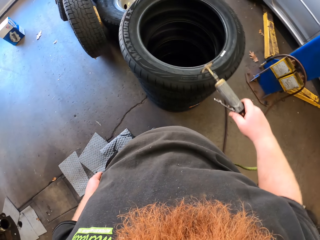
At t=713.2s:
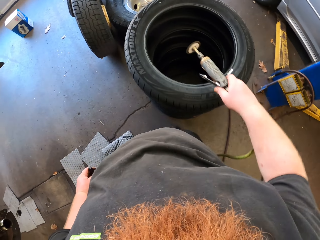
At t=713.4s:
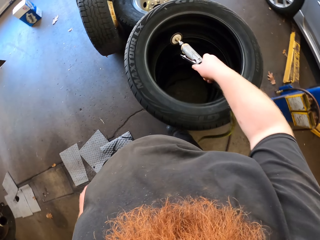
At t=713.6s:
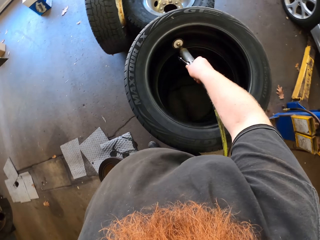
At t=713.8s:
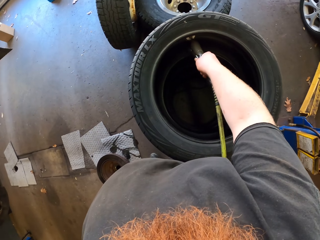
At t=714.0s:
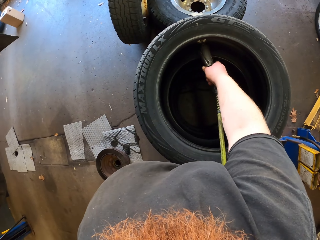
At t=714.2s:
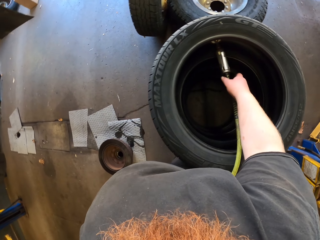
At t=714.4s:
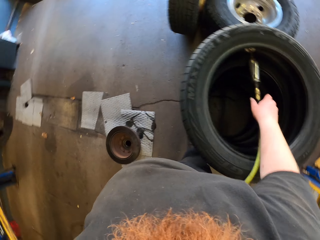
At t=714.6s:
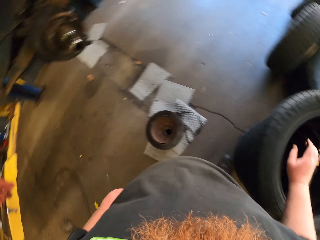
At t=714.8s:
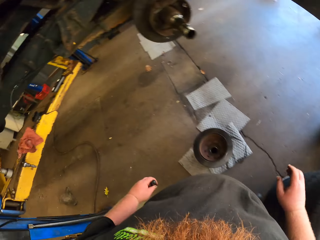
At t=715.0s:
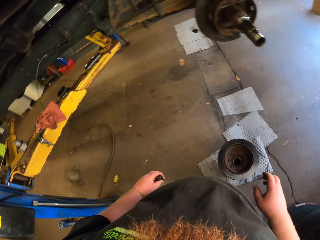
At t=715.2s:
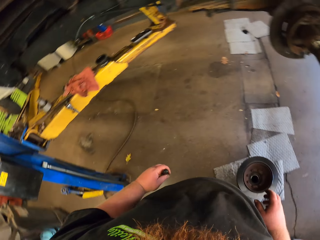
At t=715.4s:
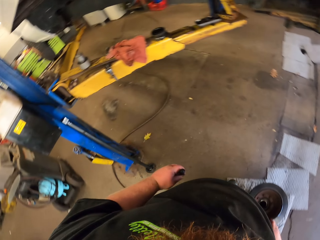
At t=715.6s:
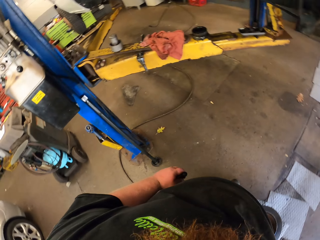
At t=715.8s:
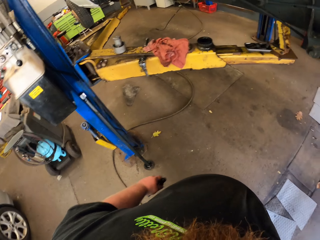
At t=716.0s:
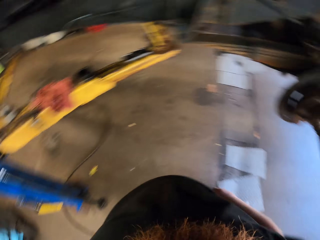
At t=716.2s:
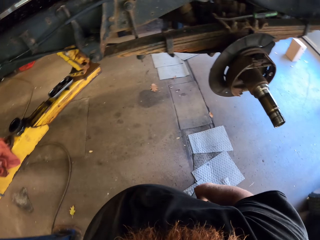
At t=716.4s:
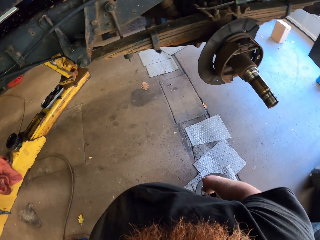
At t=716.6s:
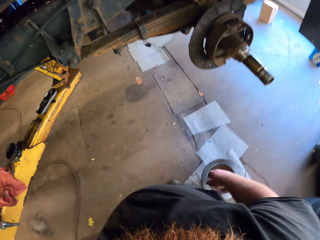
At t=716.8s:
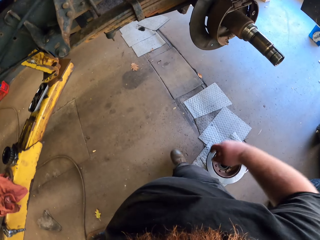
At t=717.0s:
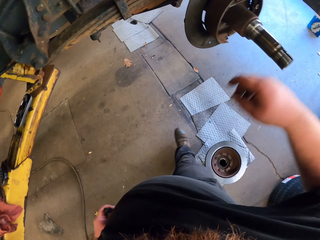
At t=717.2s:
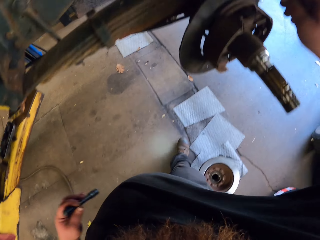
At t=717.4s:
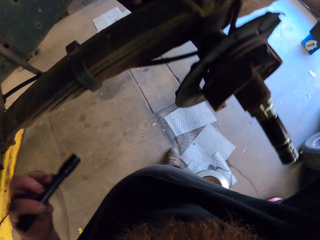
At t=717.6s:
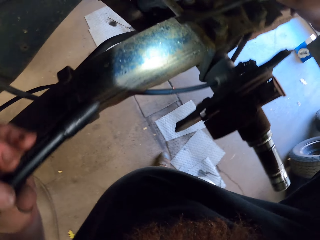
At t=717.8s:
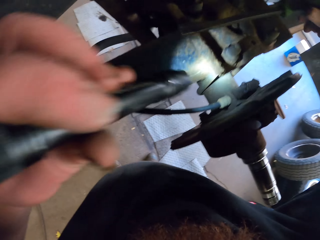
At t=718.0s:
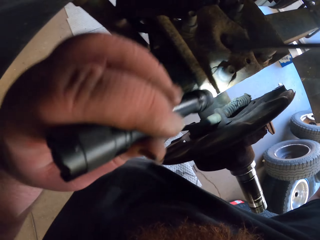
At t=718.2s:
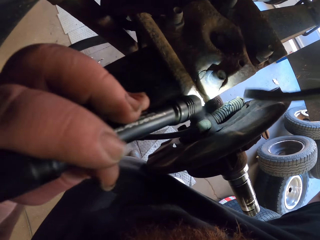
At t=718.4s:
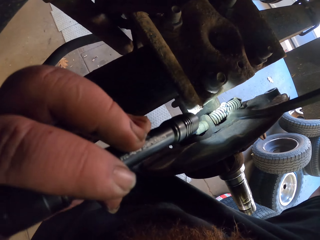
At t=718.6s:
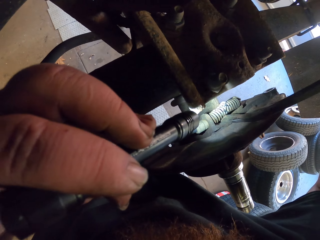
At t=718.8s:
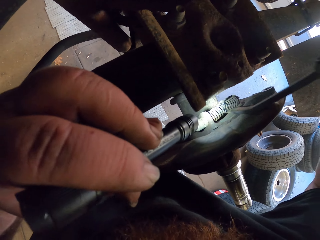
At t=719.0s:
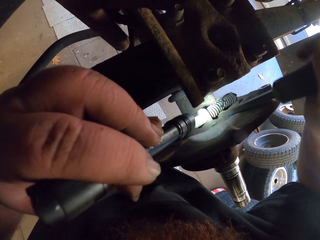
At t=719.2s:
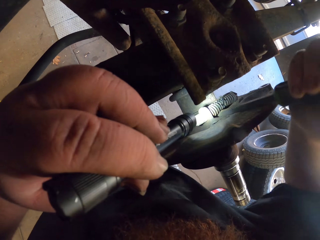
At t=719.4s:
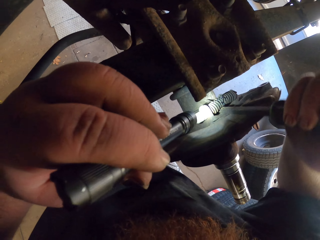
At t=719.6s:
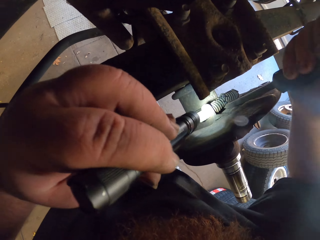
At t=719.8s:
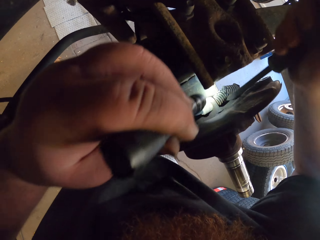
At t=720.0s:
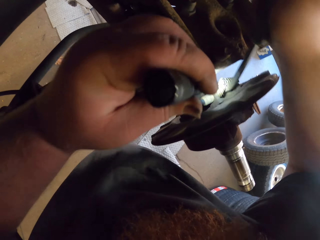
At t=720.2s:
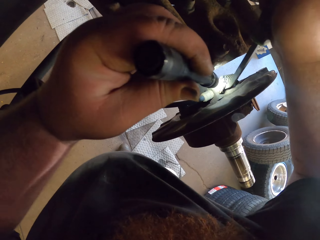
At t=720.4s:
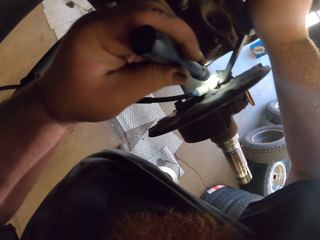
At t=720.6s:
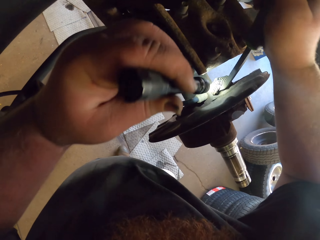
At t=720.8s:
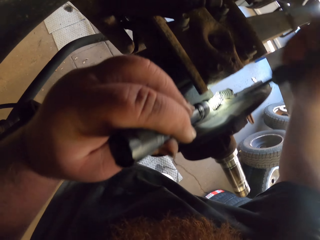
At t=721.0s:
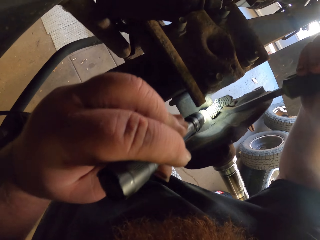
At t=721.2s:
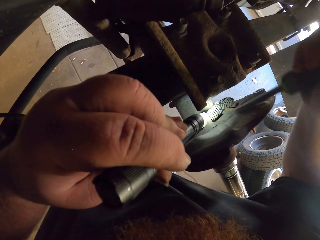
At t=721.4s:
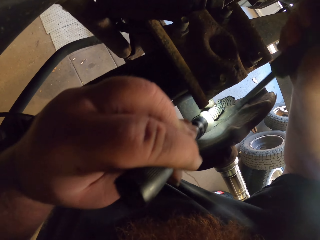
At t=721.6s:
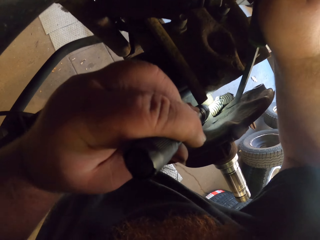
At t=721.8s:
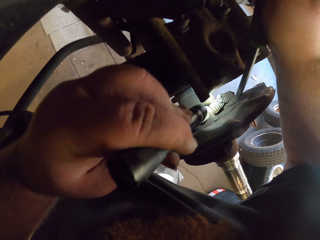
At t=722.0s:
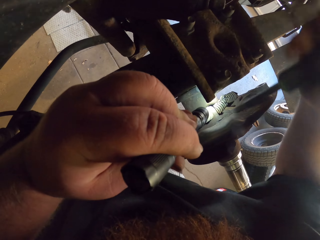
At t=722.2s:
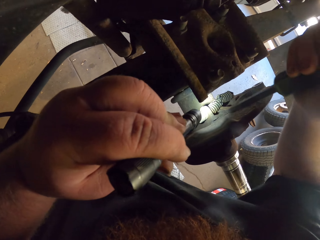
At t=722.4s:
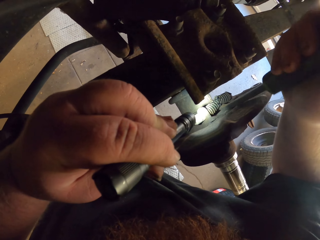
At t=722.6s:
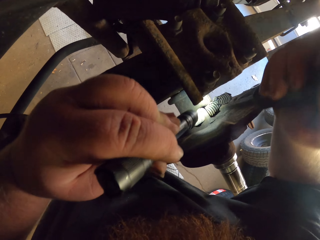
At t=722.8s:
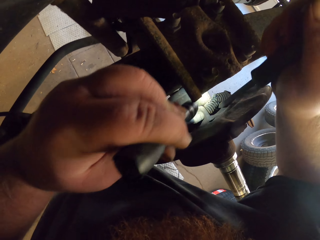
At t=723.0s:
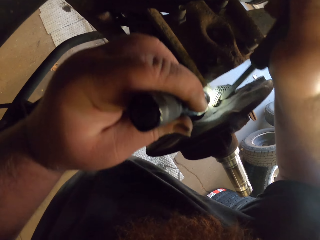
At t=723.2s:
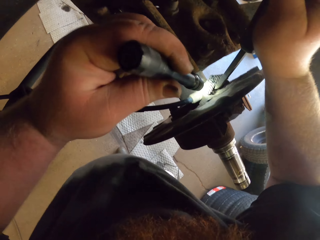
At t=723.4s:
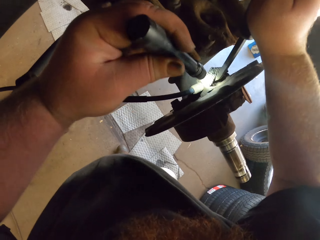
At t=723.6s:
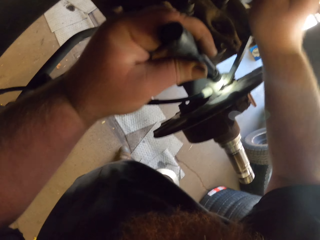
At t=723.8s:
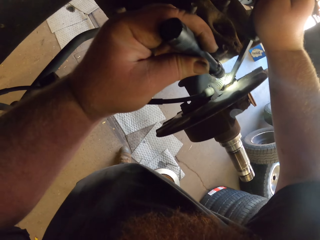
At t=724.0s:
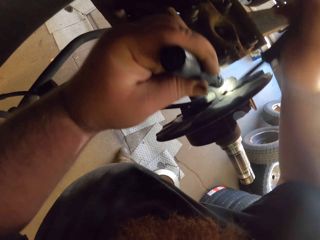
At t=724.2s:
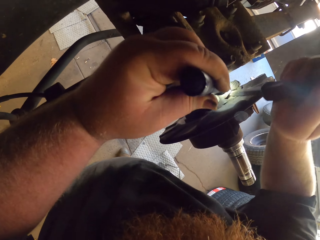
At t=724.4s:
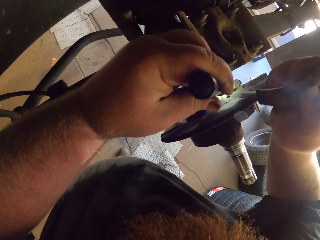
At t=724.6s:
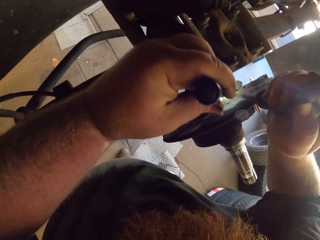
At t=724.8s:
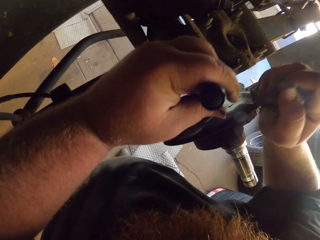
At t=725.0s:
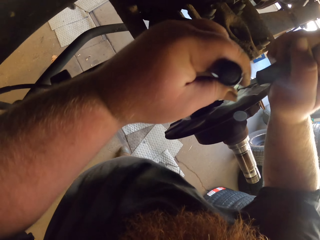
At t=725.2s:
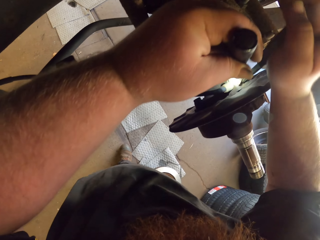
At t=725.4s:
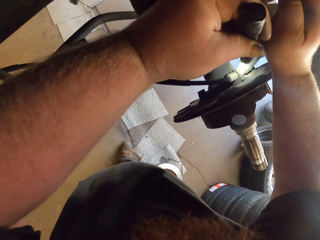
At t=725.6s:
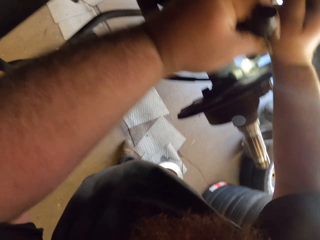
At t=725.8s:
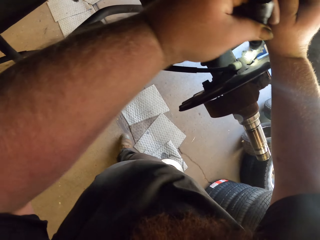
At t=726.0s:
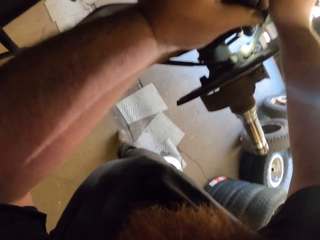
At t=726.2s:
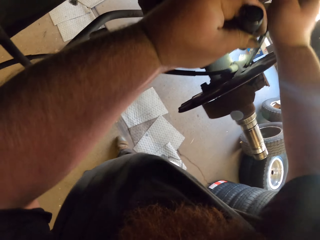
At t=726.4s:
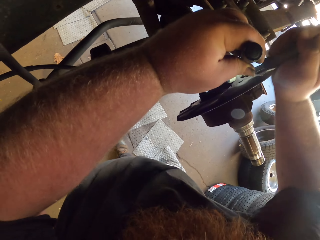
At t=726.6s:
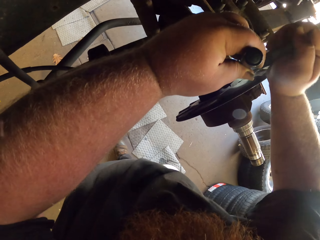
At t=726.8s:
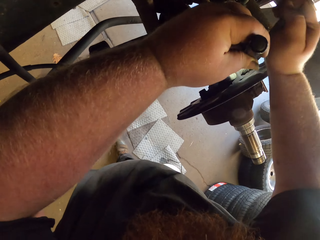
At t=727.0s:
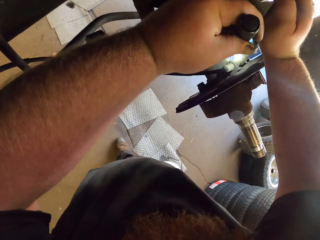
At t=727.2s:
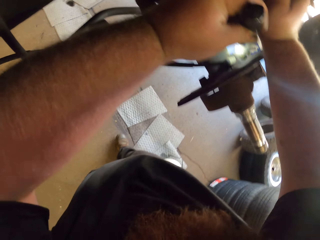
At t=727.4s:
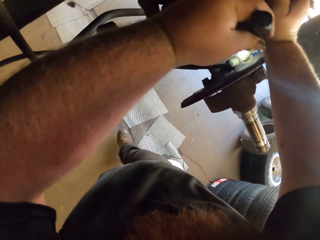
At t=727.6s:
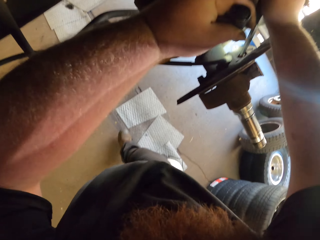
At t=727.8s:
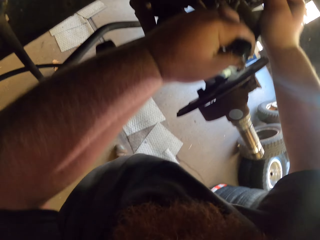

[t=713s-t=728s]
The camera wearer puts down the grind cutting machine. They look around. They pick up a screwdriver tool. They fix the suspension spring. They use the screwdriver tool to remove the front brake cable. They use the torch light to look at the brake cable. They use force to remove the brake cable with the screwdriver.

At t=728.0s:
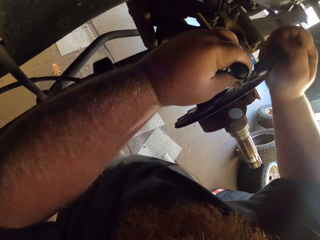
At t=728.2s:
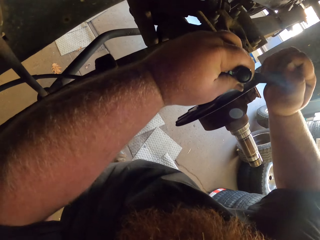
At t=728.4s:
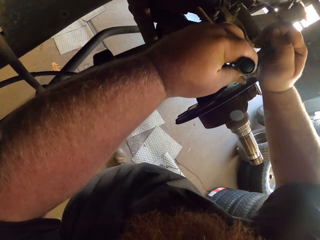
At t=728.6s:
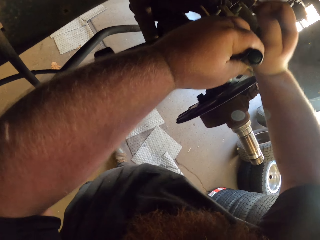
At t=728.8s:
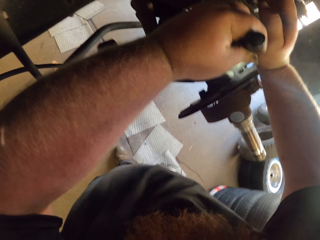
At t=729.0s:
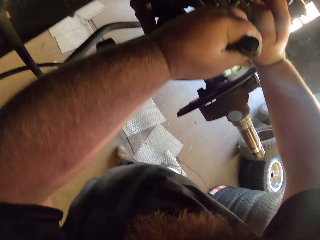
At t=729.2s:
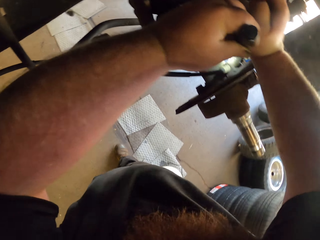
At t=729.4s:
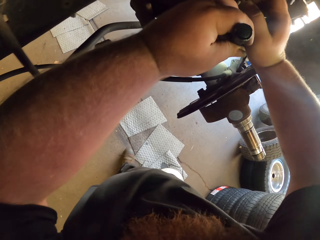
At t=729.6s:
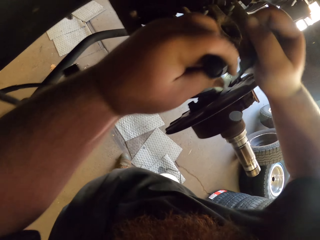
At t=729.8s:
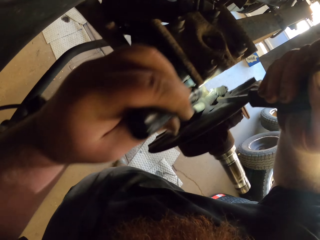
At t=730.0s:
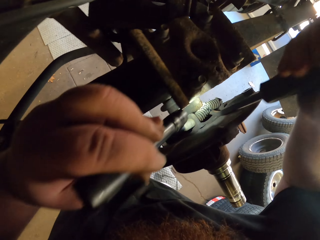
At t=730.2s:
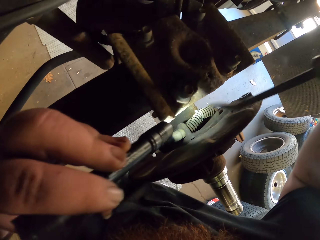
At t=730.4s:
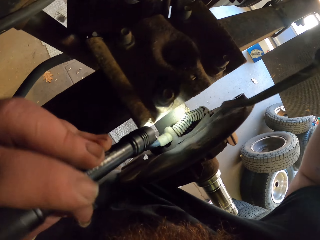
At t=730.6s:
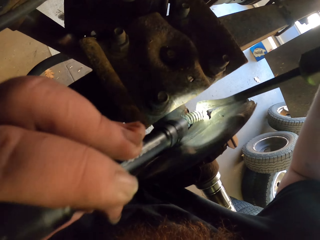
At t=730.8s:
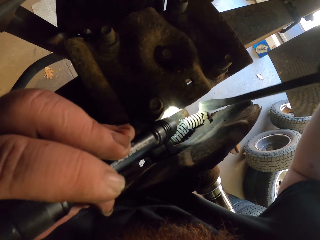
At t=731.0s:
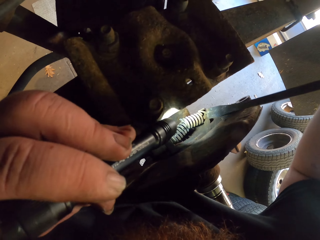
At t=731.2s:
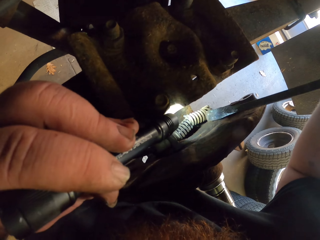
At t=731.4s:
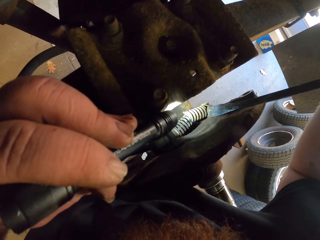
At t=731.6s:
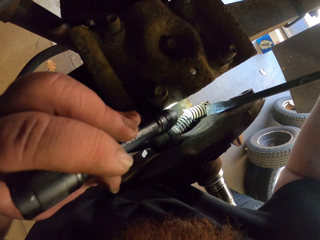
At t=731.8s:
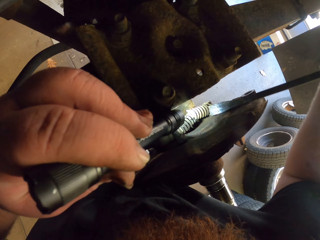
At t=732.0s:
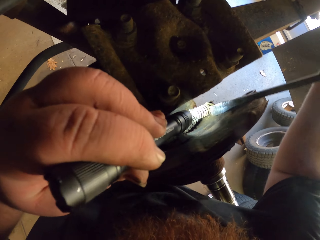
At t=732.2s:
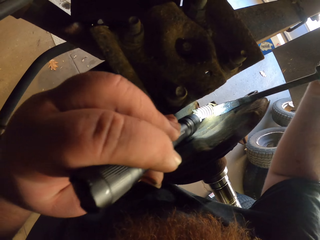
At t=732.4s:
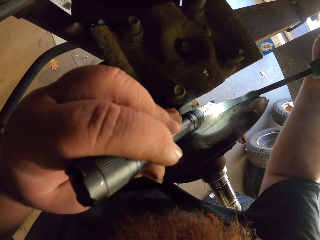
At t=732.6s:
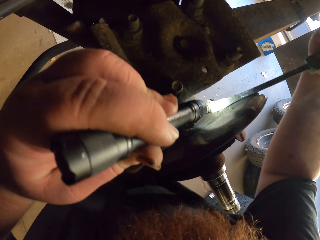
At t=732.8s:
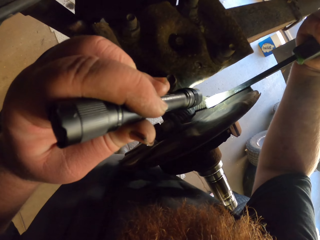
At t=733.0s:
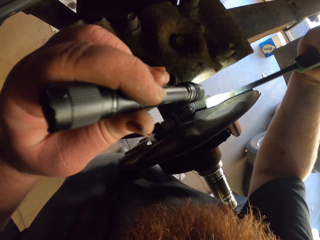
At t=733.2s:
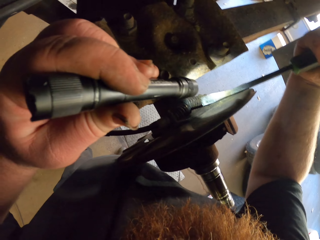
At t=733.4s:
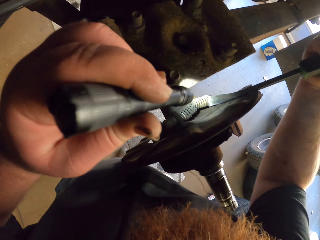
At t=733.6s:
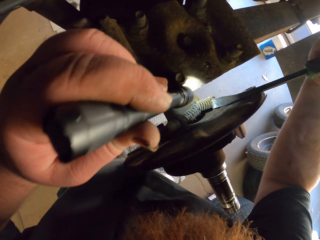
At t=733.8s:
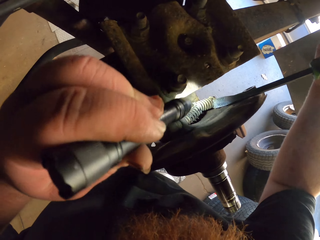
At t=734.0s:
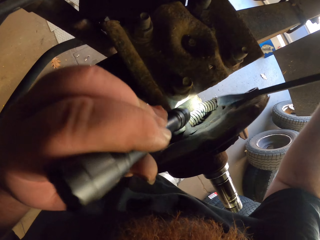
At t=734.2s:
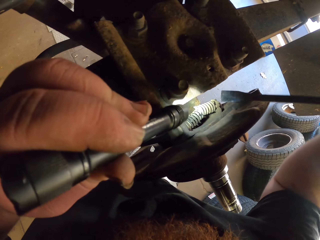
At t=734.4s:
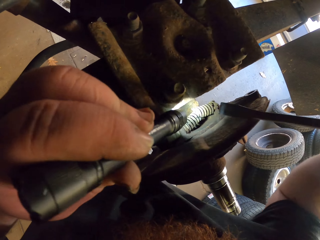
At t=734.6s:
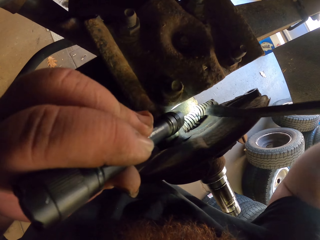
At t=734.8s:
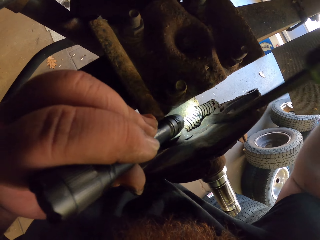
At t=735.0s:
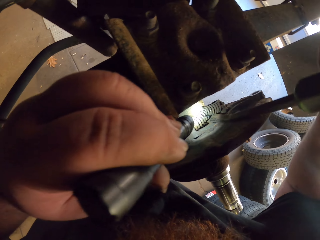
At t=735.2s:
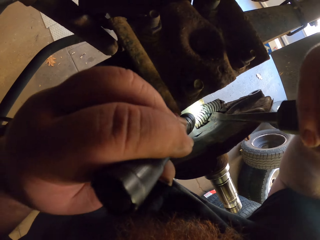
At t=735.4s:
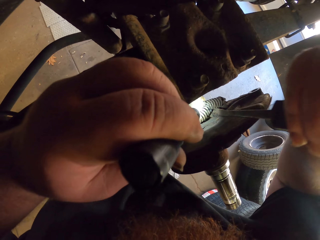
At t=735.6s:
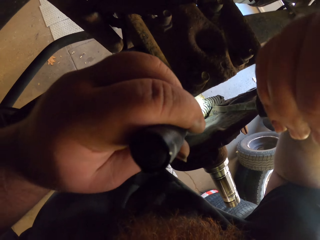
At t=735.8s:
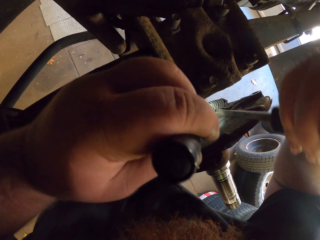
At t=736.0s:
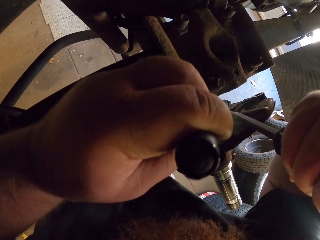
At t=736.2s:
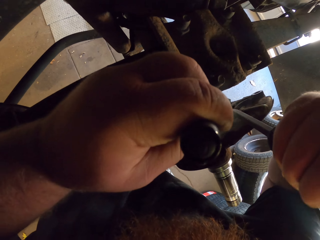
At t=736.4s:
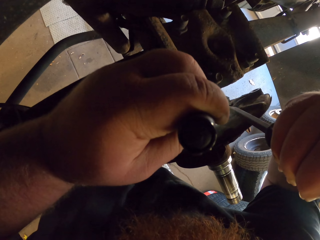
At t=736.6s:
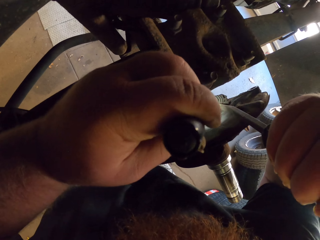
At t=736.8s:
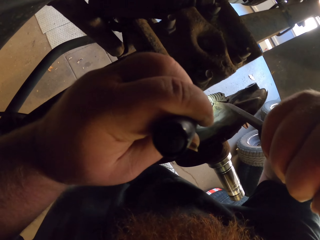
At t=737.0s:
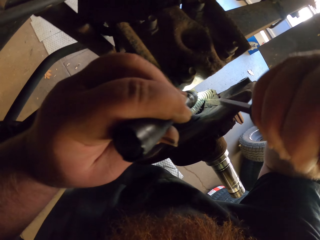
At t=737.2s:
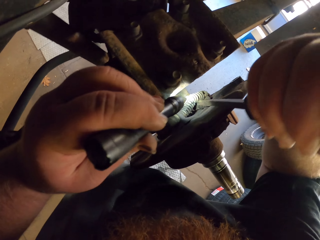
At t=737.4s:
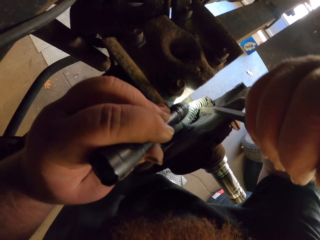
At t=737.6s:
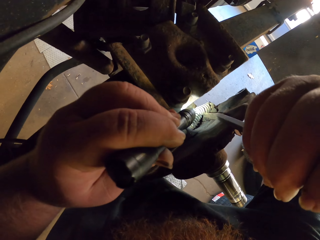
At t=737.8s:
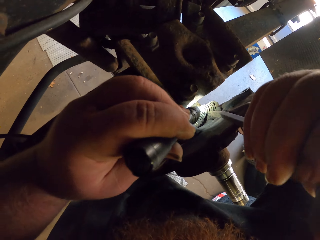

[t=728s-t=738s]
The camera wearer removes the screwdriver. They use the torch light to look at the brake cable. They put the screwdriver into the brake cable.
